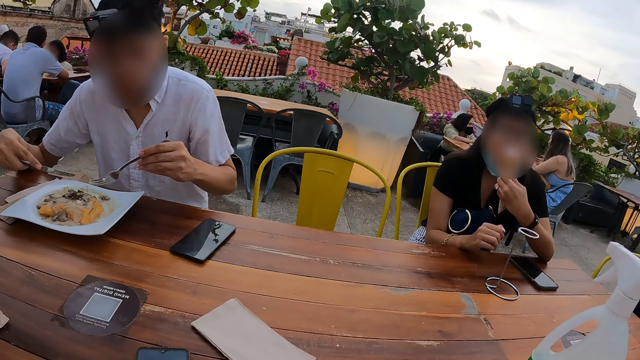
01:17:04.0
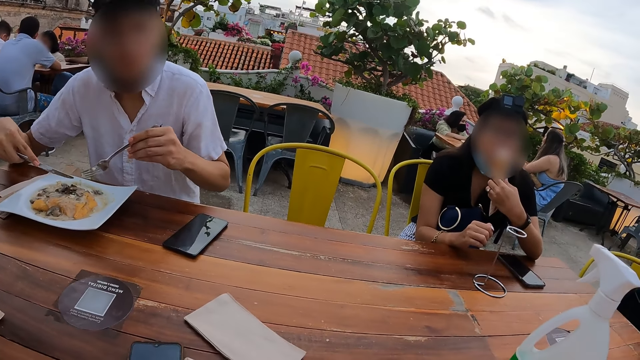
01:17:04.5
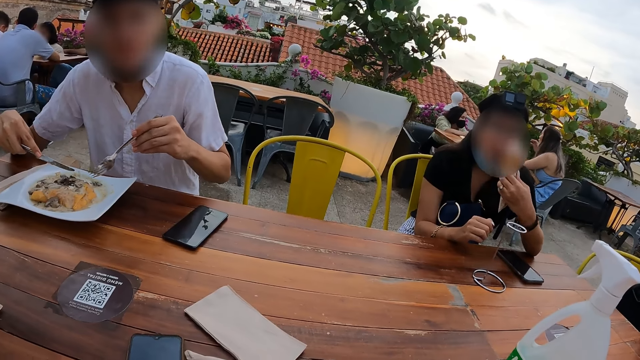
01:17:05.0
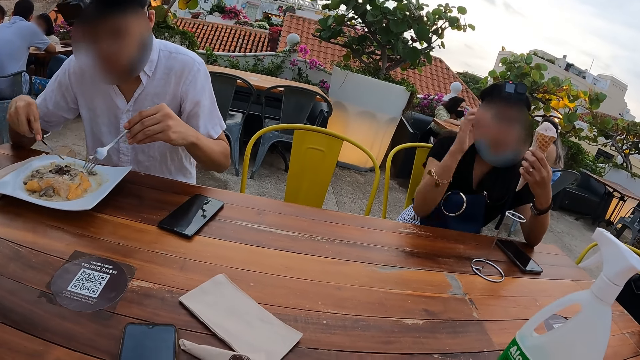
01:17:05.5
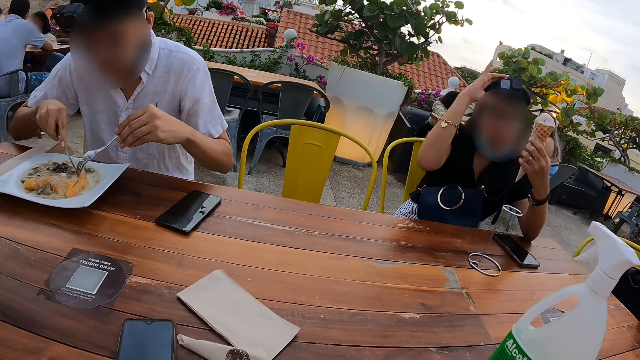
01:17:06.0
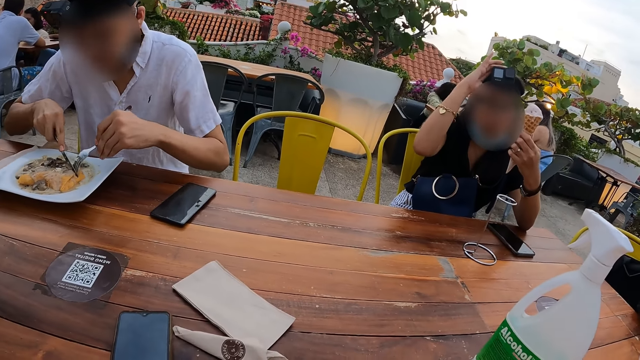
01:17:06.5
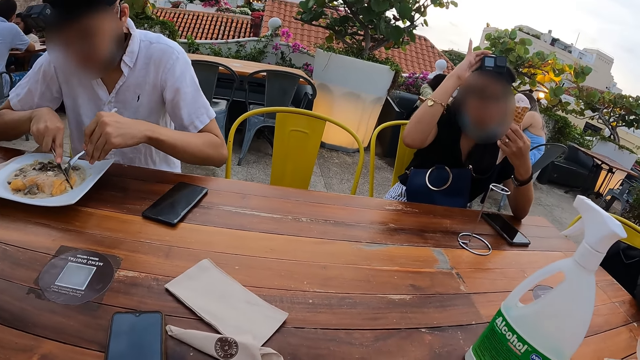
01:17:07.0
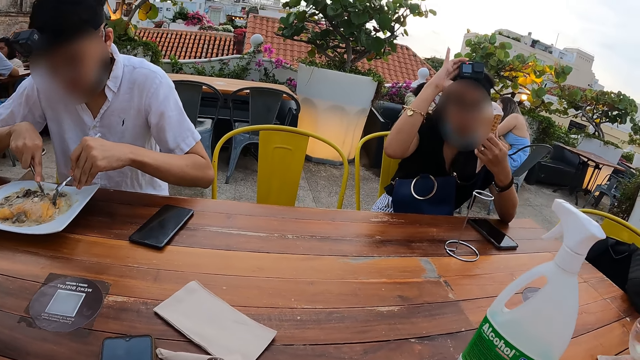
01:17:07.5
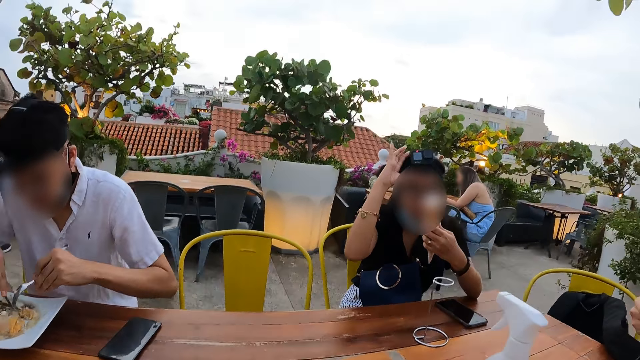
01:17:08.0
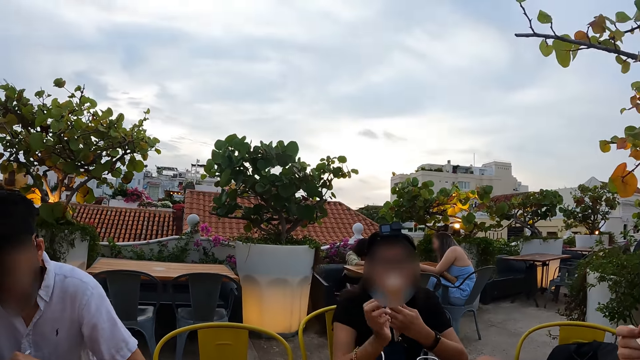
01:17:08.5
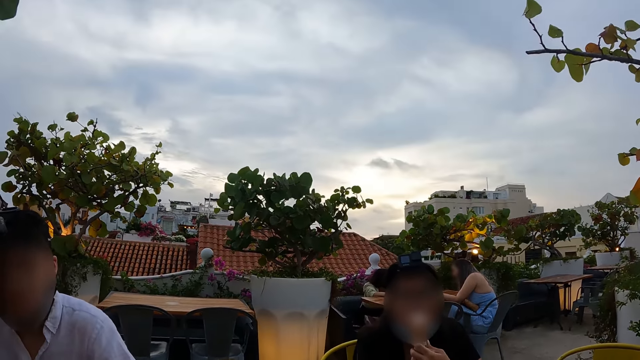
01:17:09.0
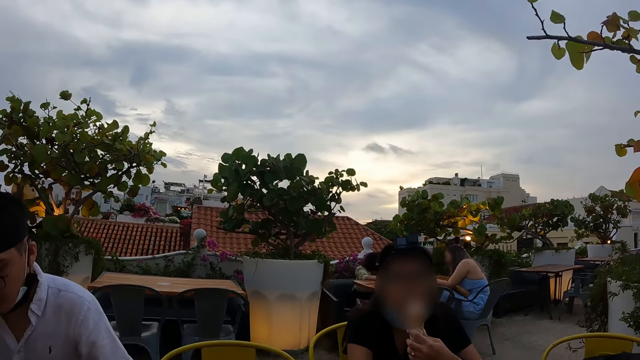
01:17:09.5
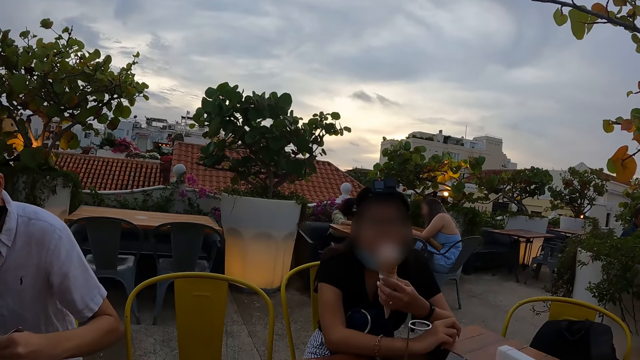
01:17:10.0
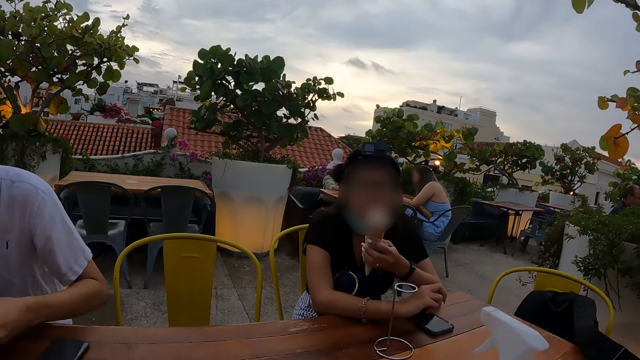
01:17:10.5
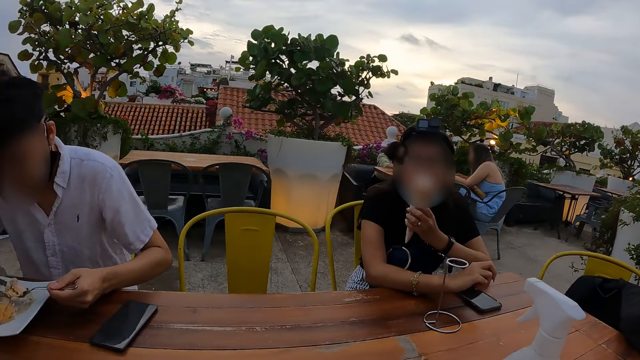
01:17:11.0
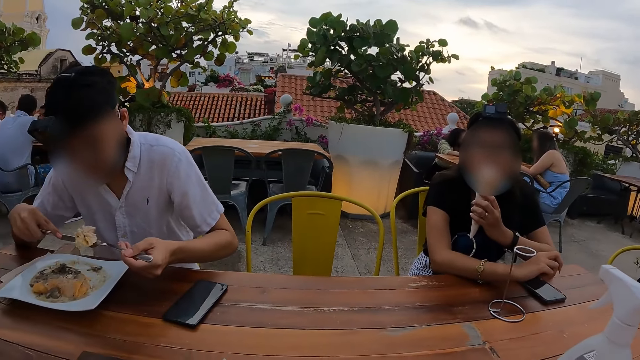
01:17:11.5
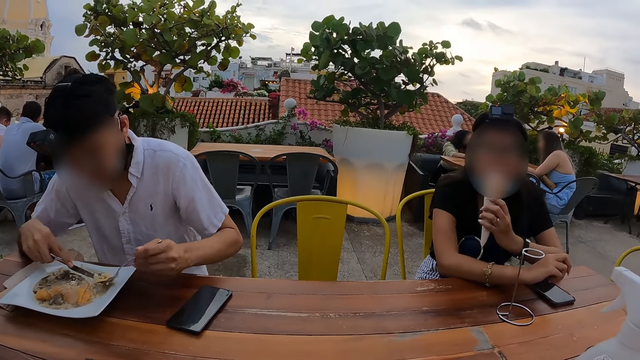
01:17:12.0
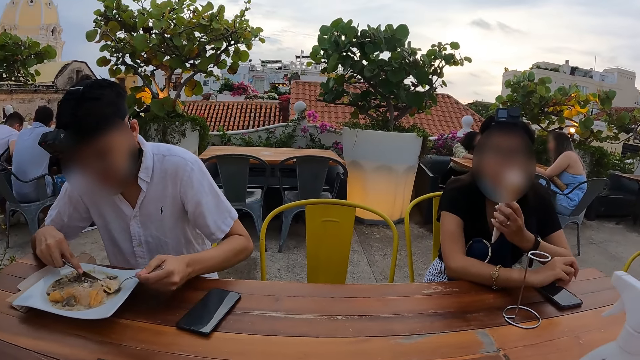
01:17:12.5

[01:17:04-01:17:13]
The camera wearer looks at the table.

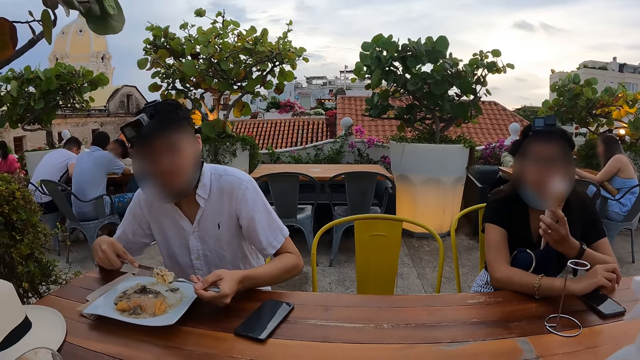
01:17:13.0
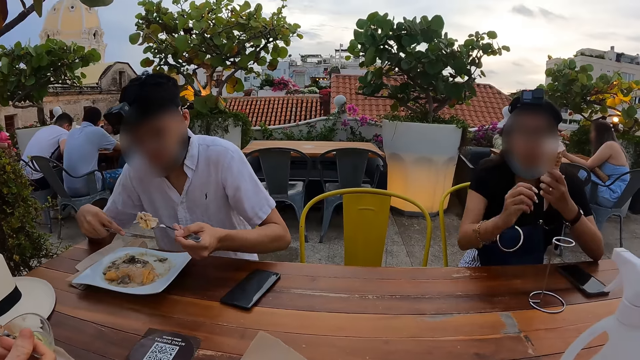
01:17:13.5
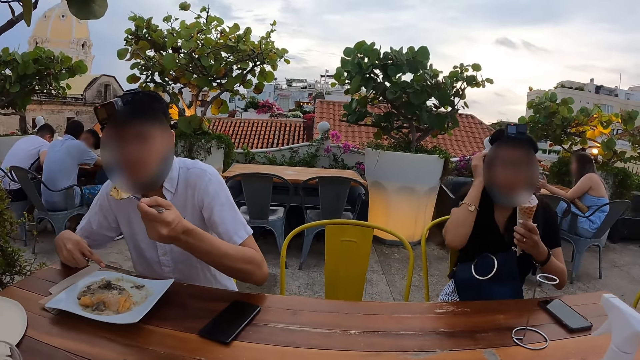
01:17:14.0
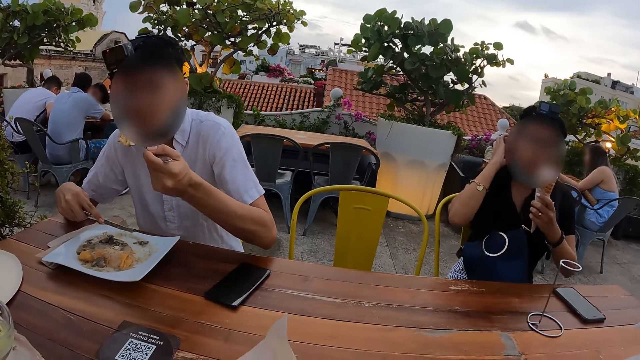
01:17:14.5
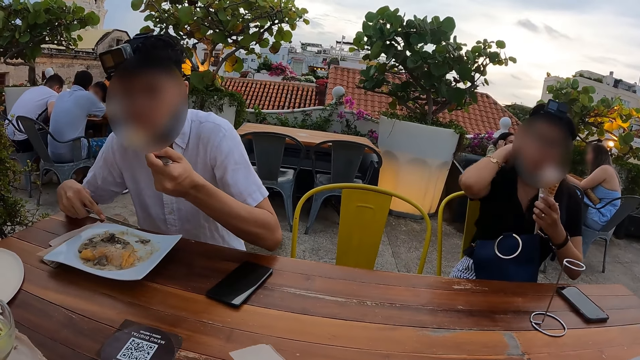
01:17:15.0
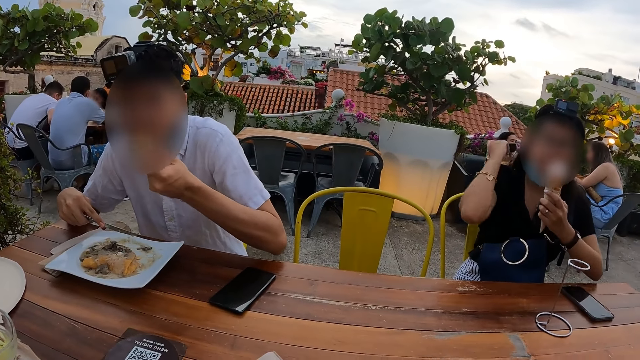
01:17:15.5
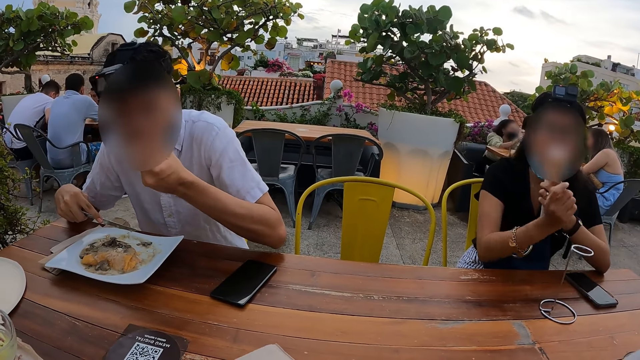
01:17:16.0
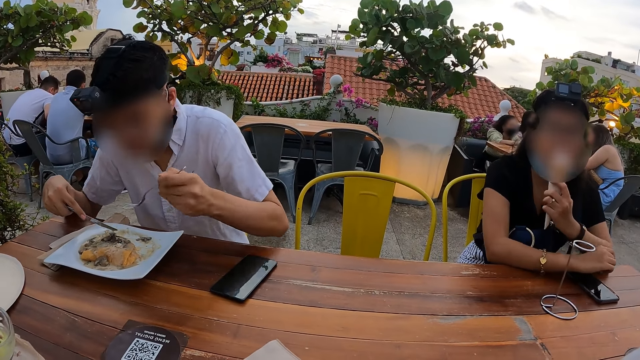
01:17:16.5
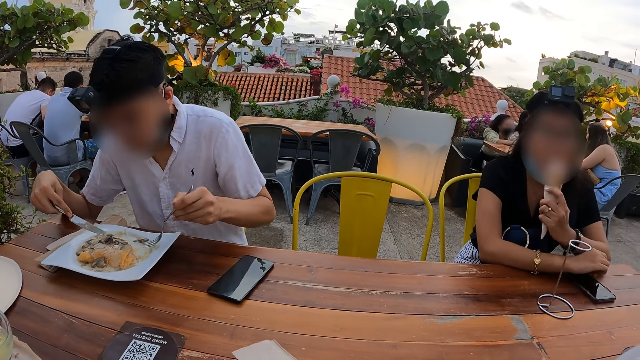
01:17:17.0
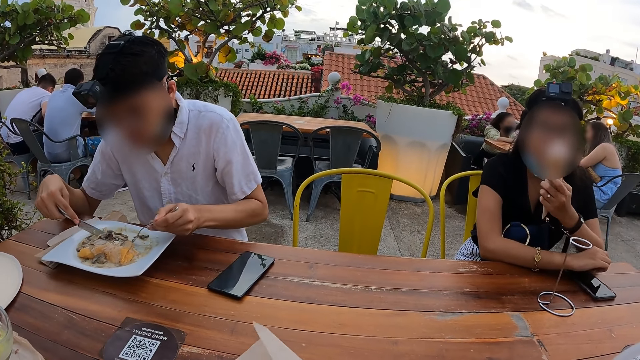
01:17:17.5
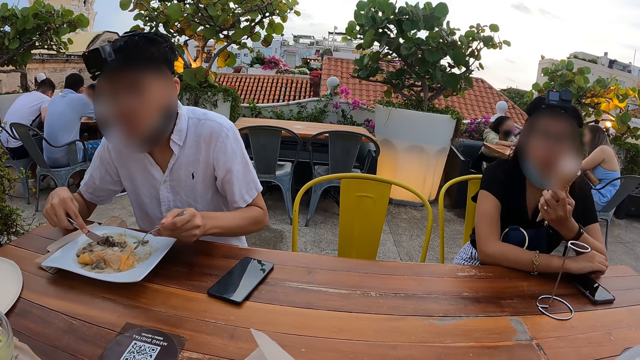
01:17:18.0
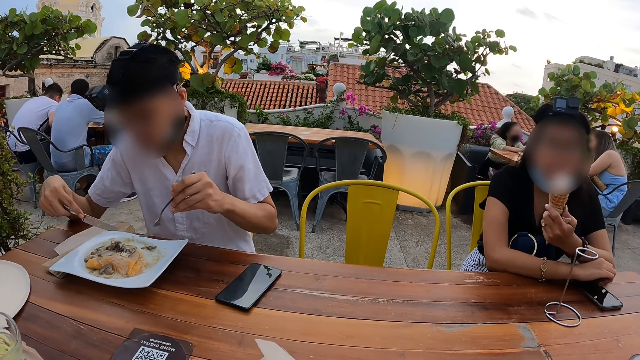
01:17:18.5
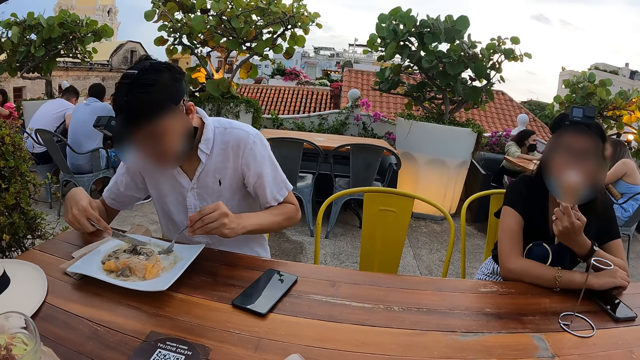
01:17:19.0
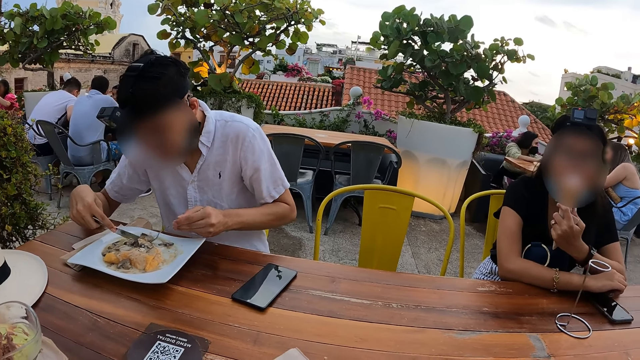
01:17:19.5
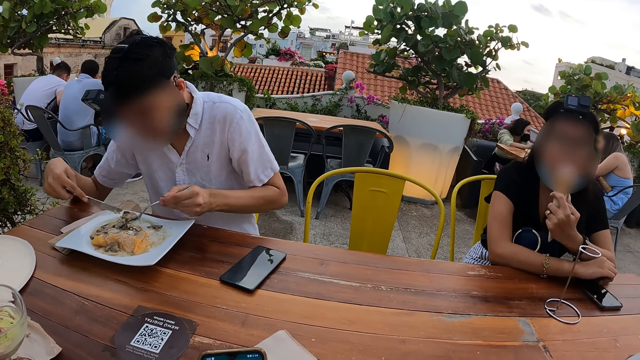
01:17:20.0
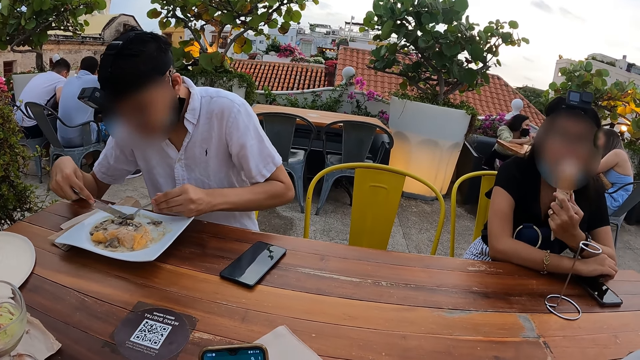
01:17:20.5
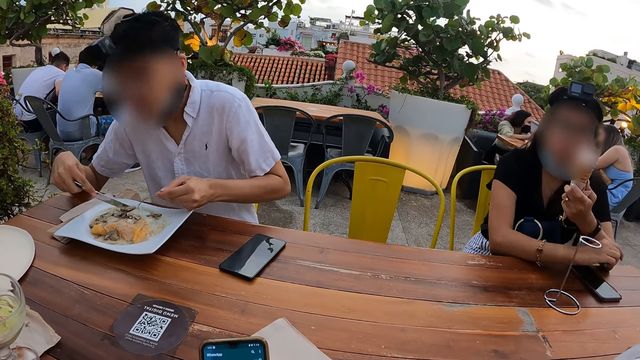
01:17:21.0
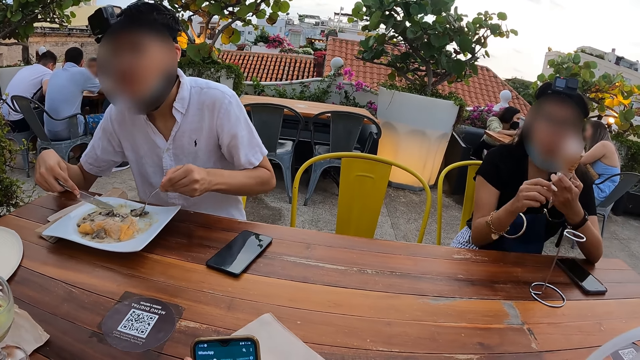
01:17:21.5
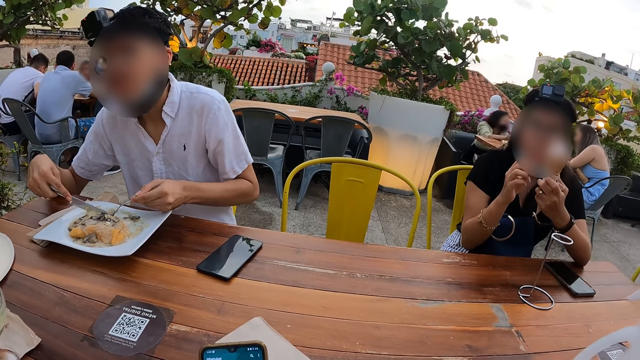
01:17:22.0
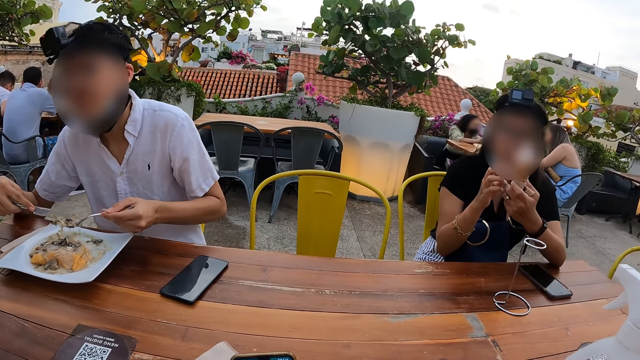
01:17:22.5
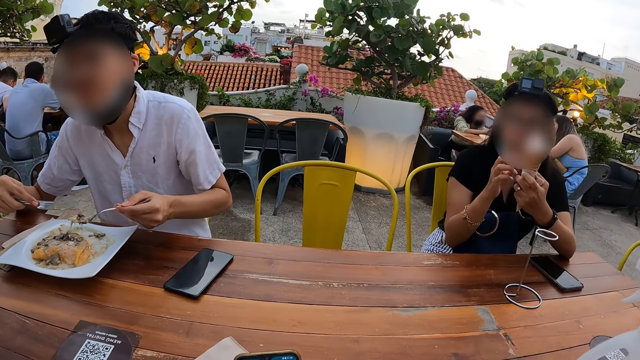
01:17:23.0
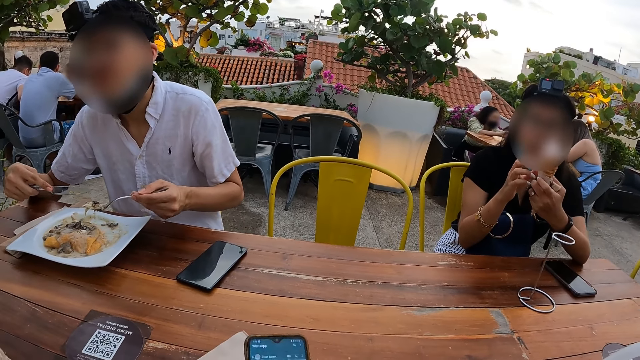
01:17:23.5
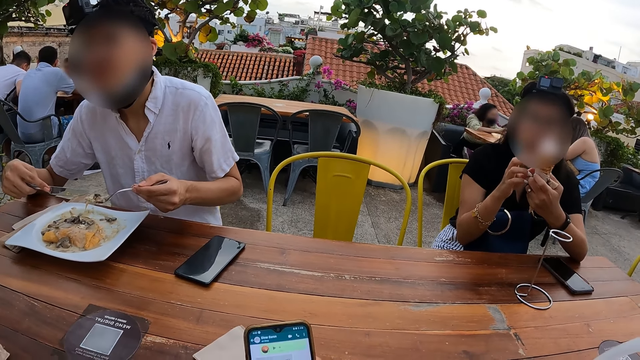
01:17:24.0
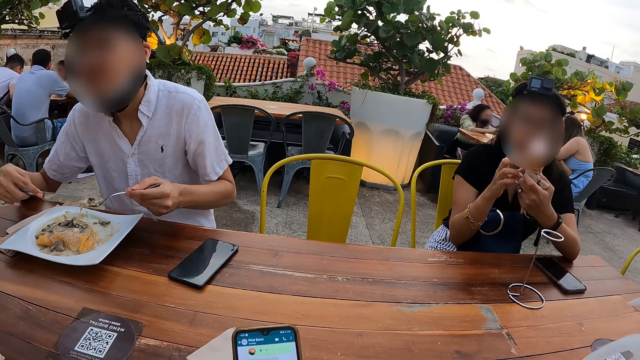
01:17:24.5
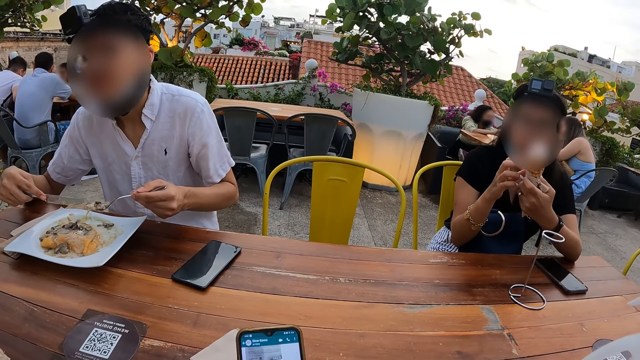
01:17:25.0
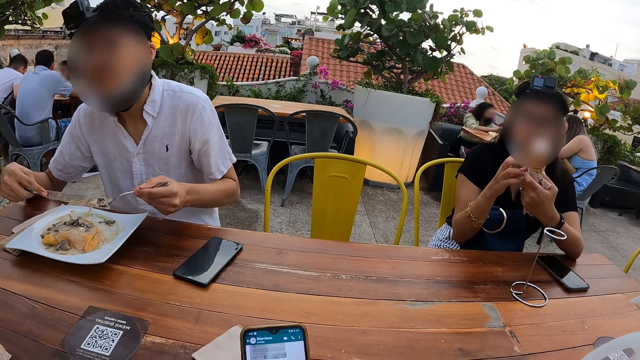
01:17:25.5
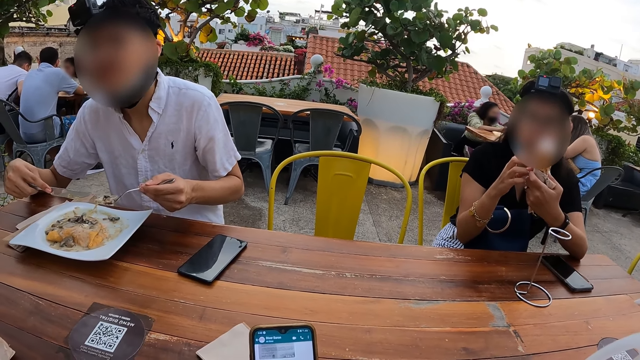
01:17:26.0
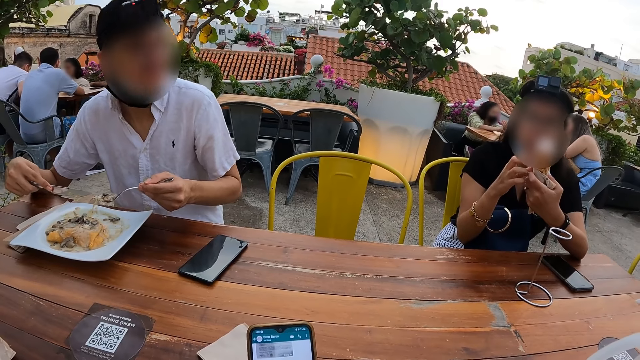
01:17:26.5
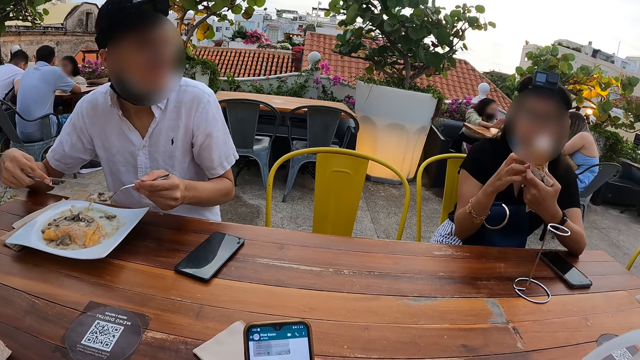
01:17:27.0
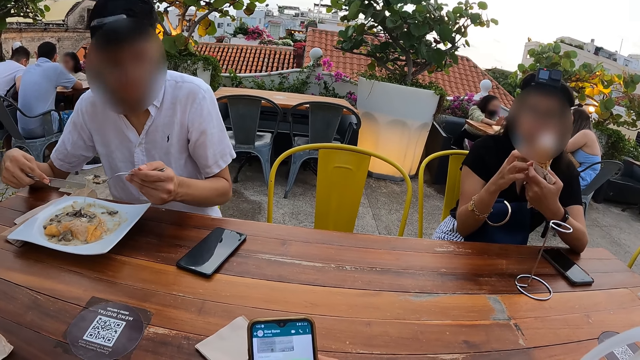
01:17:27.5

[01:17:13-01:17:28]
The camera wearer looks at a man. The man eats the food. The camera wearer uses his phone. They look at the man.
